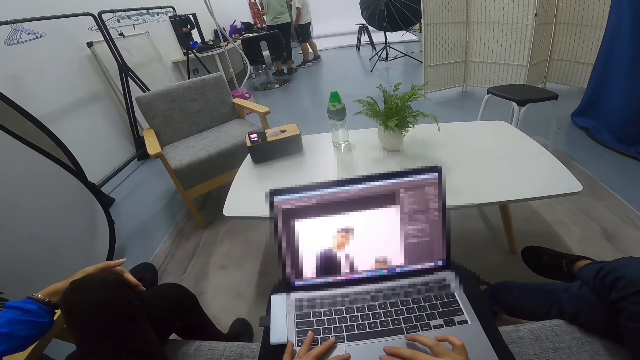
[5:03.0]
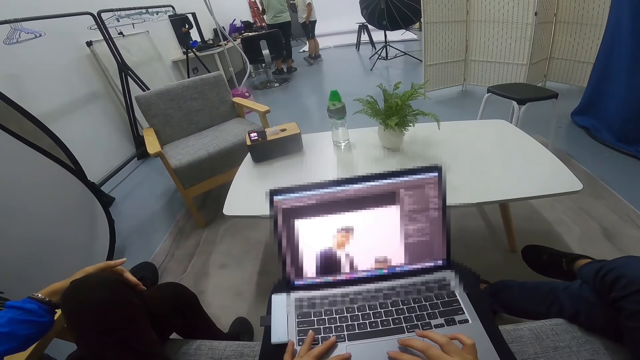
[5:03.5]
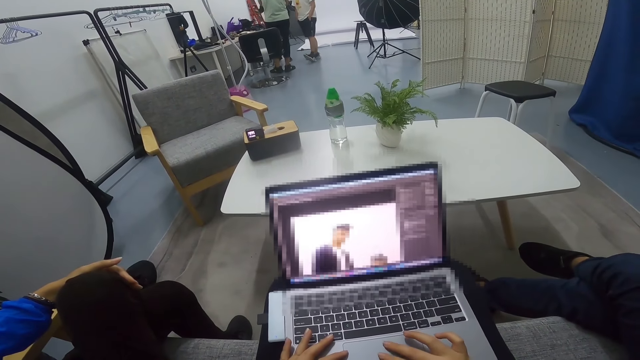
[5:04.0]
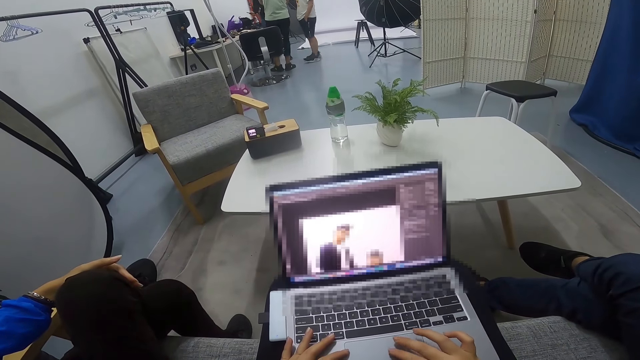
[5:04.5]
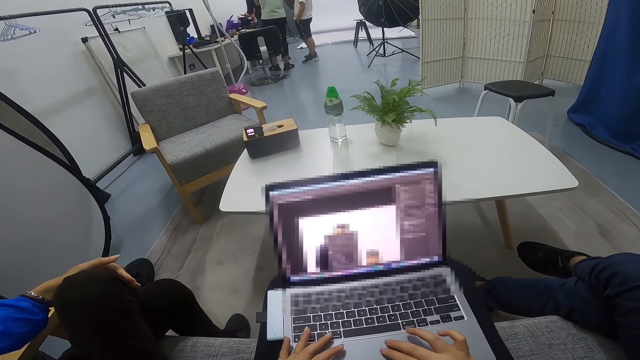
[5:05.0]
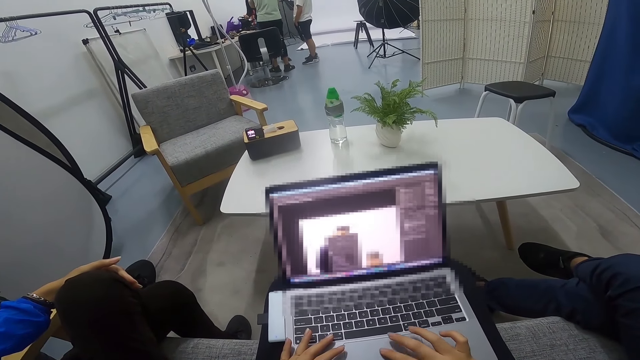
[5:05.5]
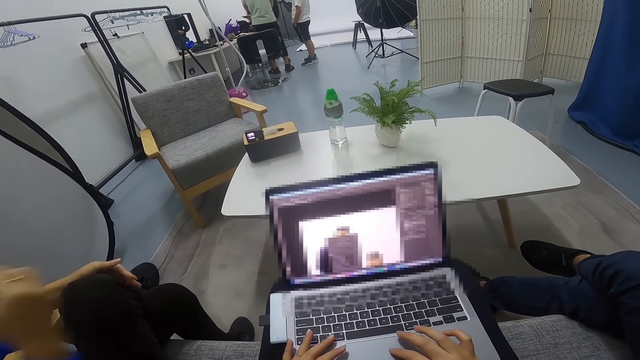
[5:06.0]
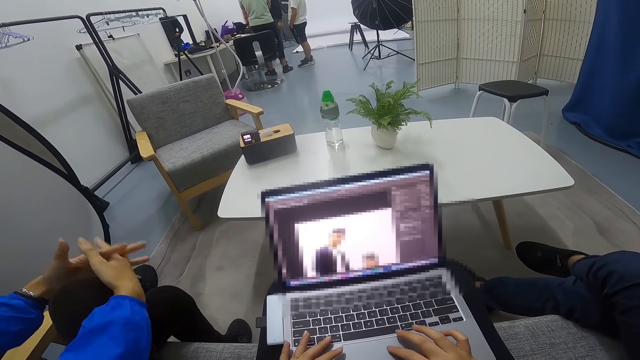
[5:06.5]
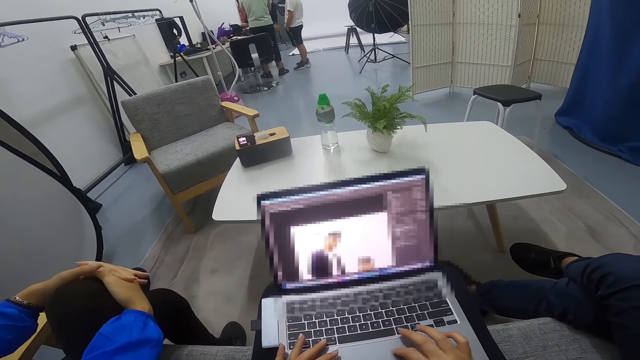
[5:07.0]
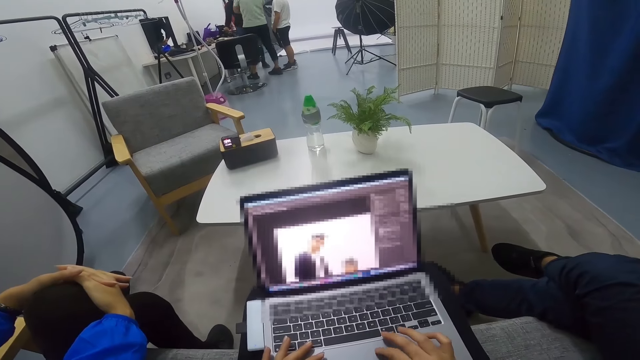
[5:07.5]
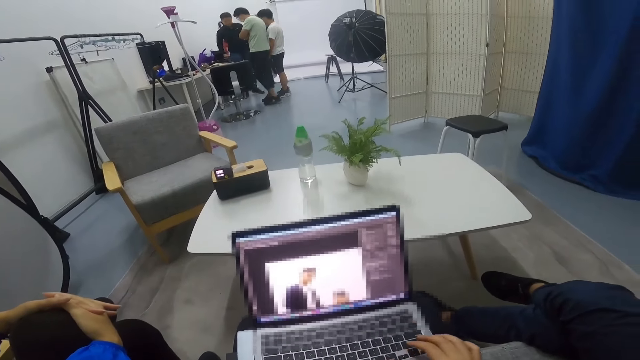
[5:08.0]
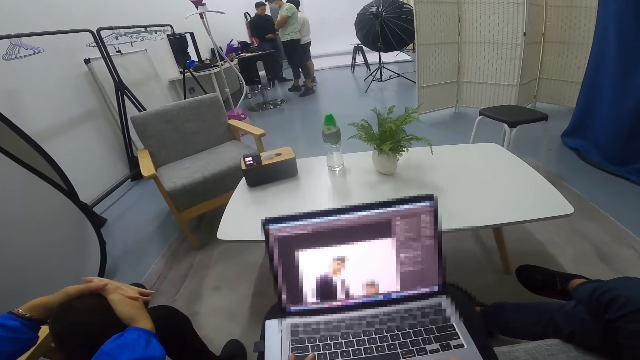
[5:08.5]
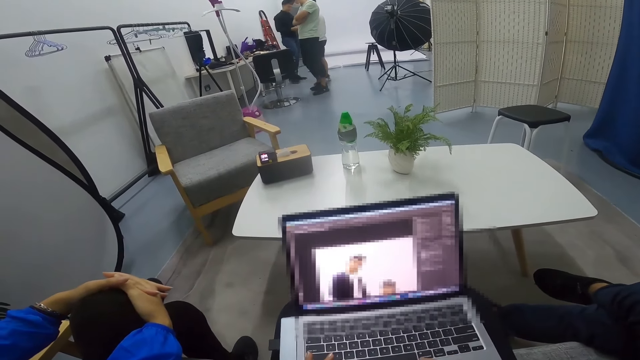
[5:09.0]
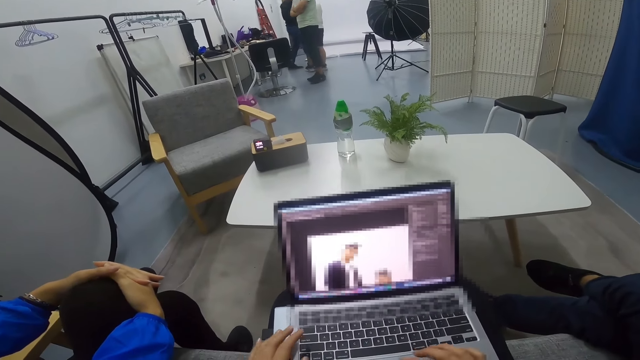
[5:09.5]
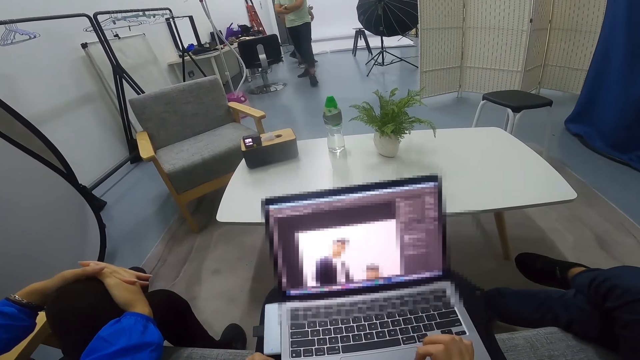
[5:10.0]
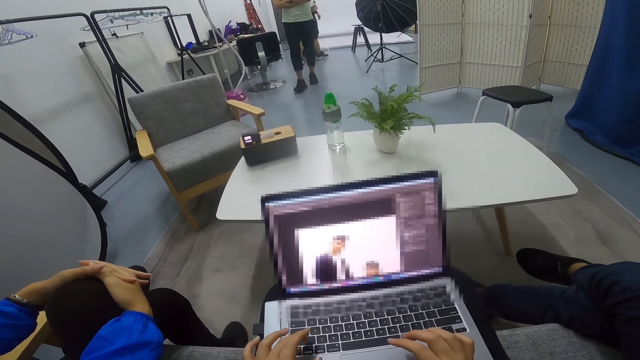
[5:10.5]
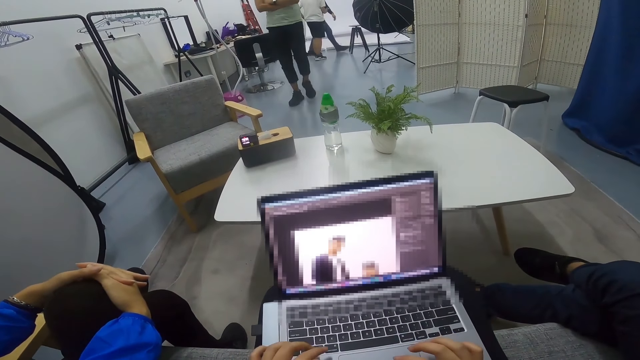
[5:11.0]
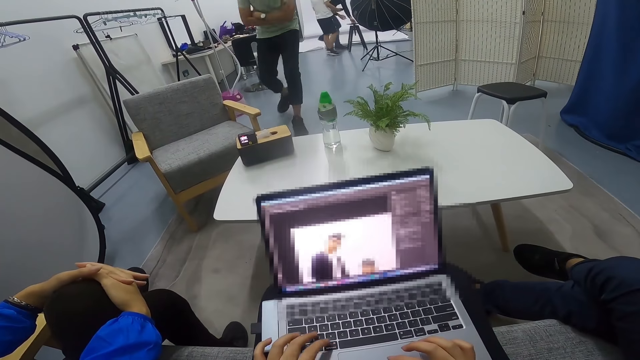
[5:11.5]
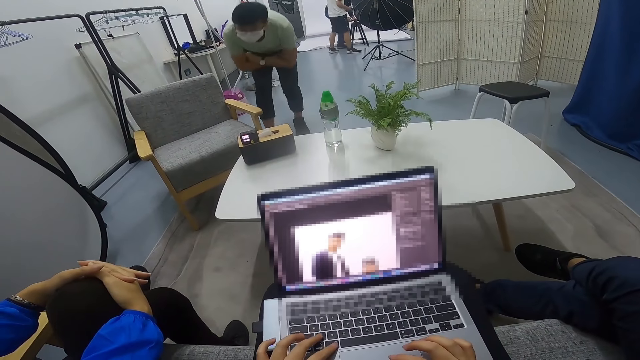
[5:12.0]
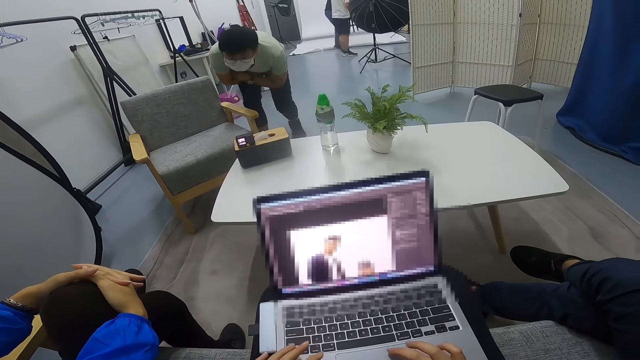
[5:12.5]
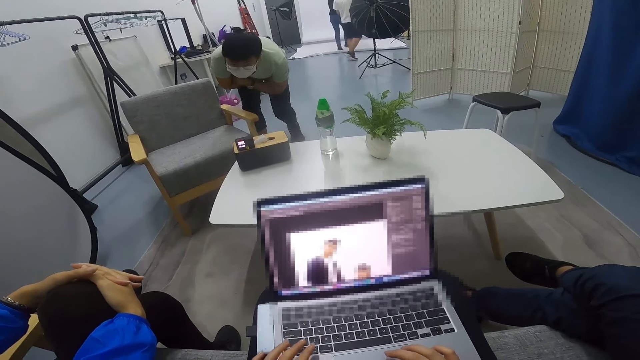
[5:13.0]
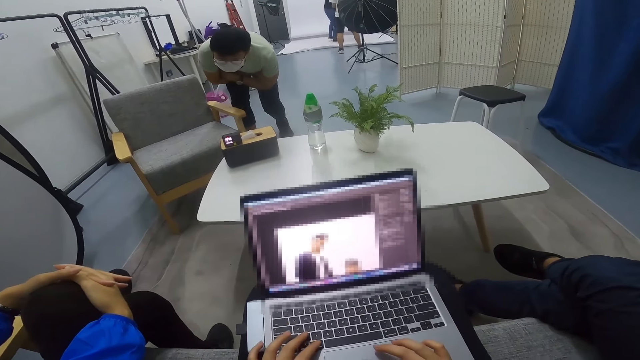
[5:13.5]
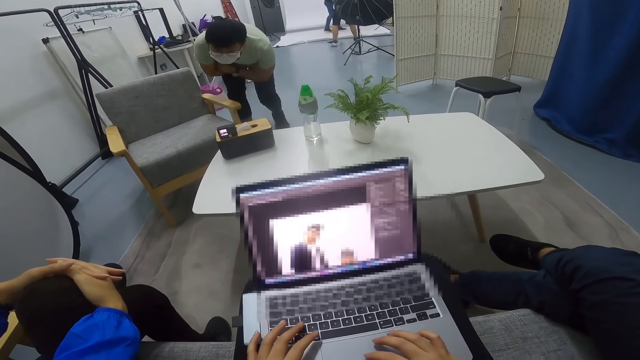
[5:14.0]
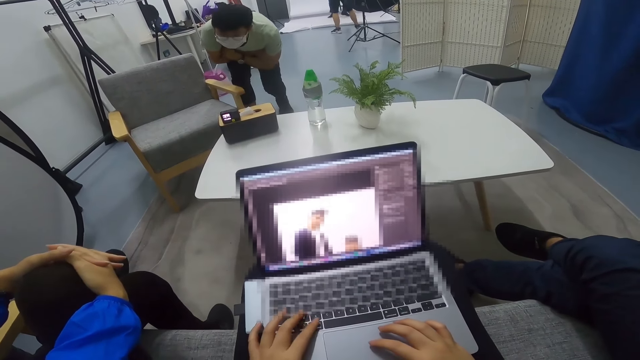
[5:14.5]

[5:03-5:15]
A person puts back the hand on the knees. A man drops a phone on a table. The man walks towards a stool in the room. Another man walks towards the table in the room. The other man walks around the house near the camera wearer. The first man shifts the stool on the floor. The other man stares at something on the table.

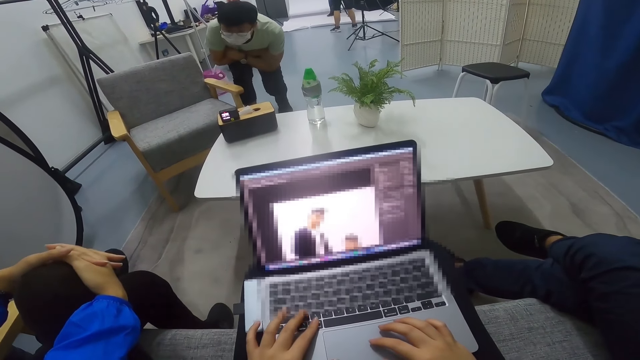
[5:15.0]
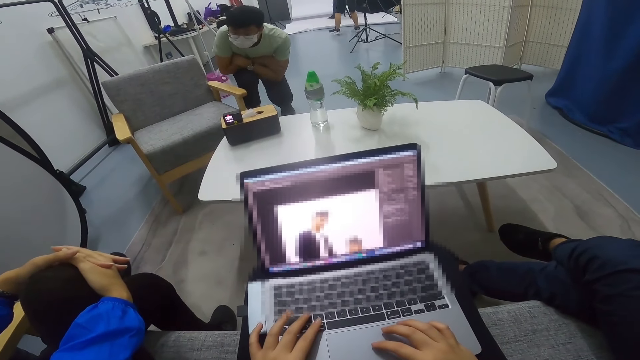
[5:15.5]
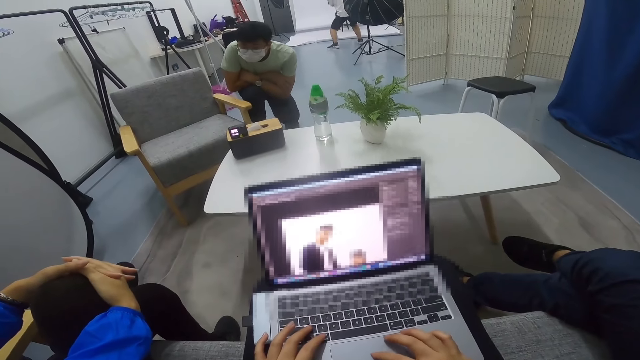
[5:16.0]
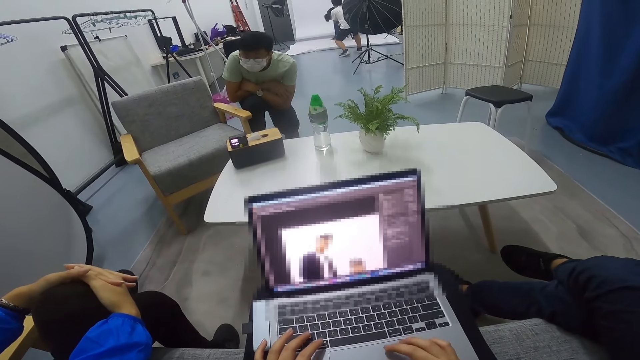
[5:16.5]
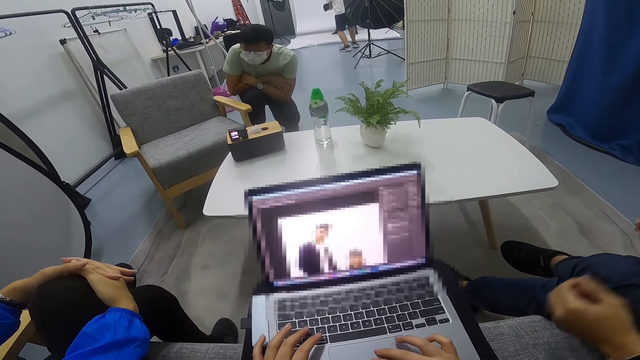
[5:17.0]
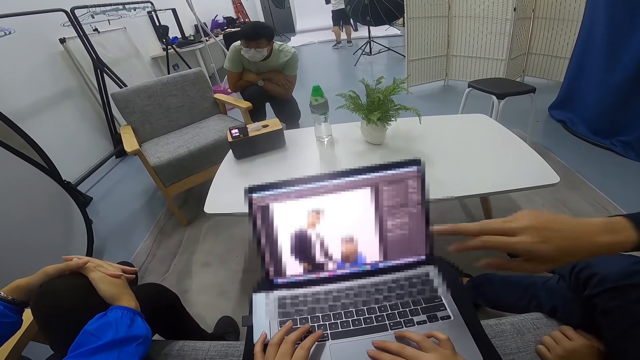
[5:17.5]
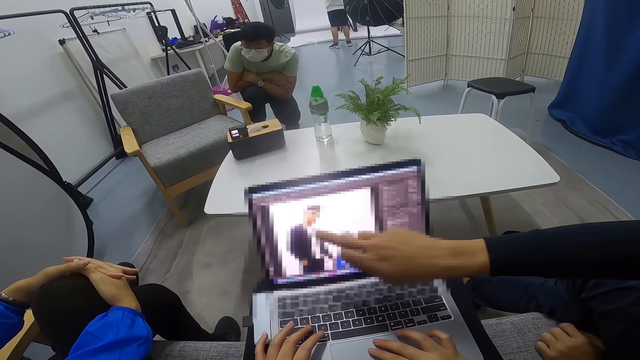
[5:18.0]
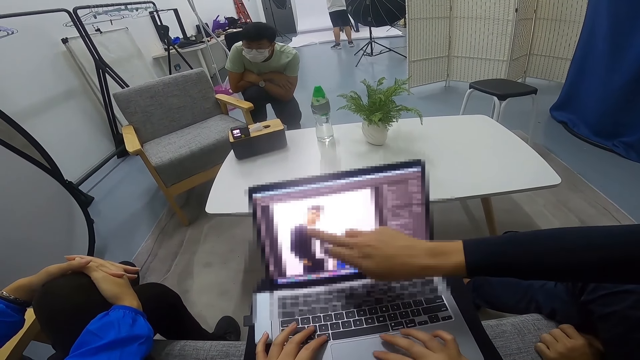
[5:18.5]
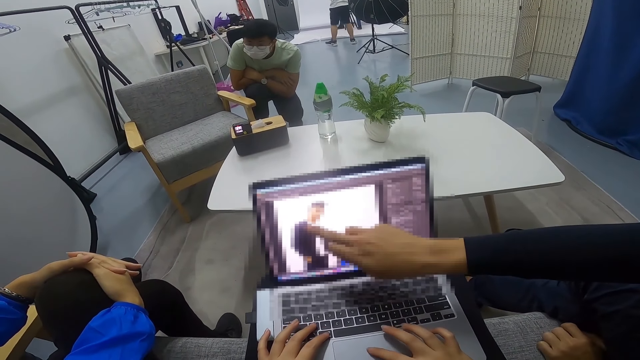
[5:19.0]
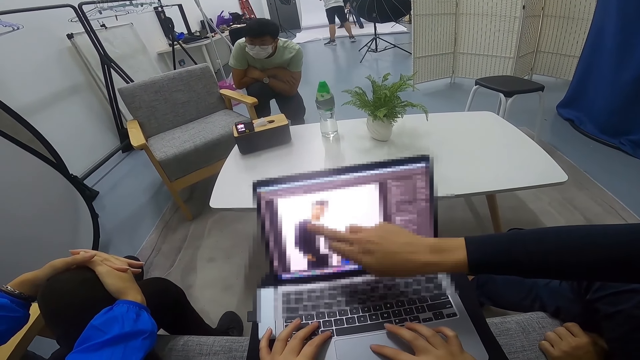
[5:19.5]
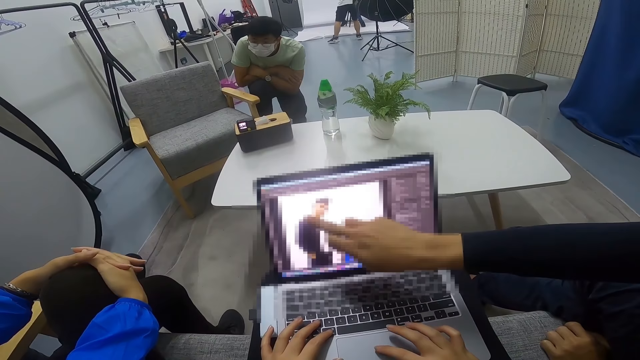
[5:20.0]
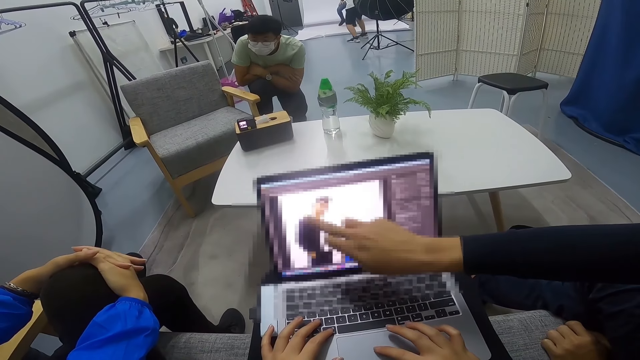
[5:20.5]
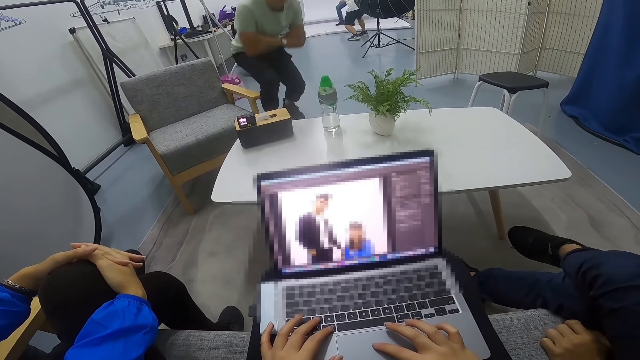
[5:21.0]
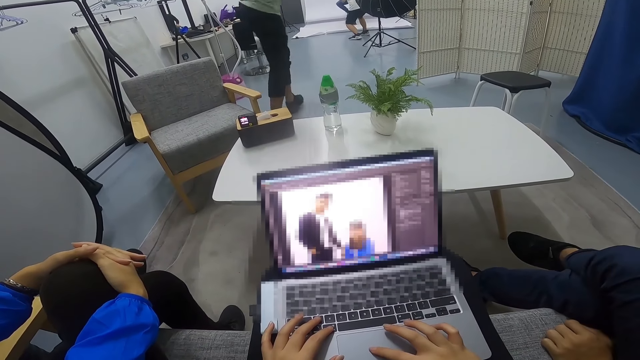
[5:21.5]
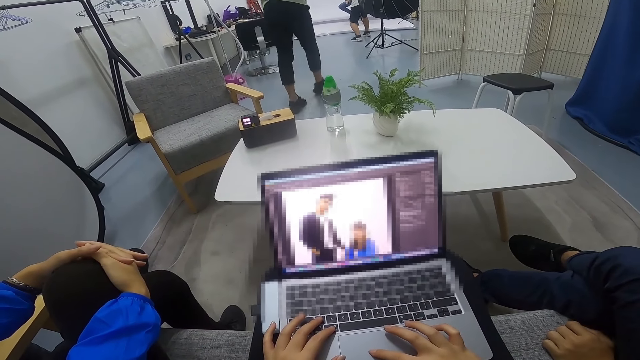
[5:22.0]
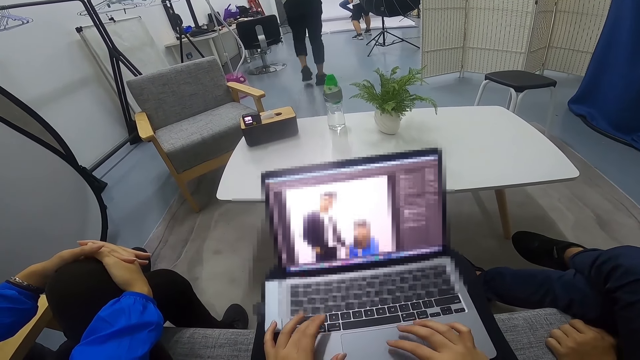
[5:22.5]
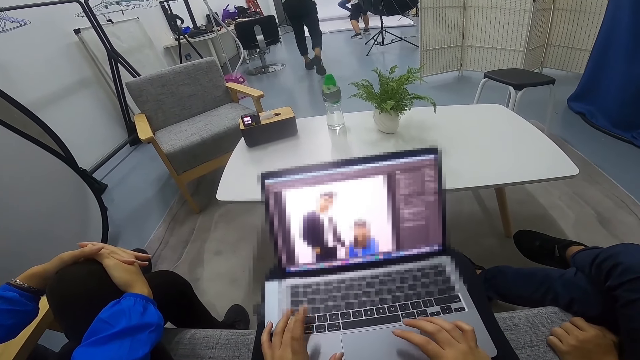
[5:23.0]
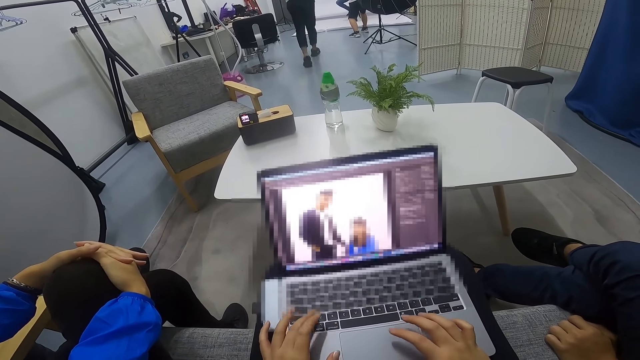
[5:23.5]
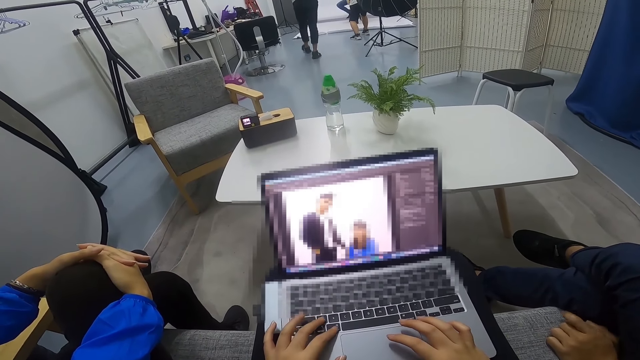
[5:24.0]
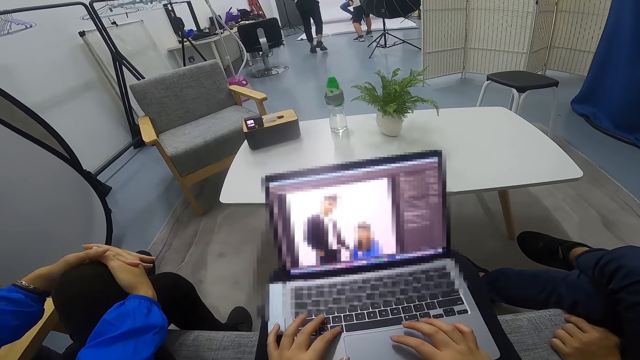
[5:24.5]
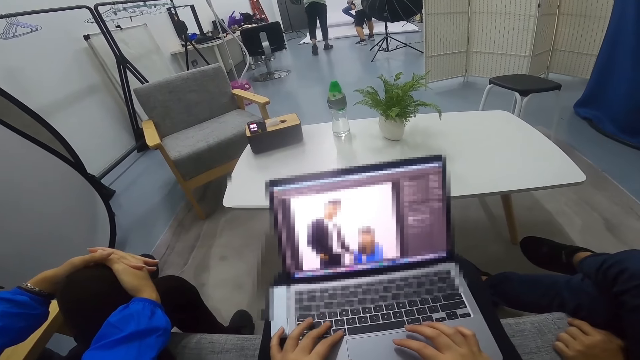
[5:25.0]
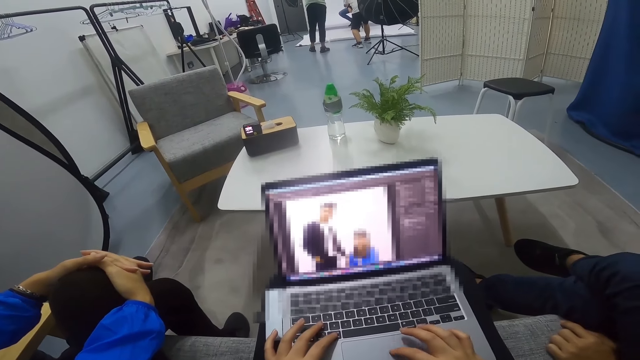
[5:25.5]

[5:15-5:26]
The first man sits on the stool. The other man squats. A person points on the laptop and removes the hand from the laptop. The other man stands up and walks back to the first man and another person in the other part of the room. The camera wearer operates the laptop. Another man shoots pictures of the first man in the room.
